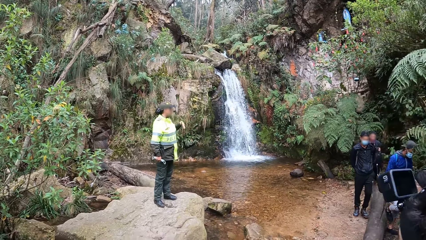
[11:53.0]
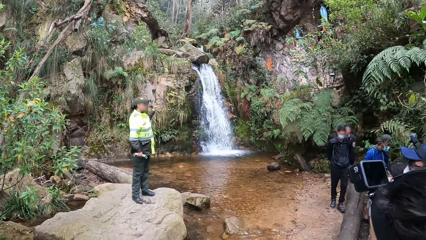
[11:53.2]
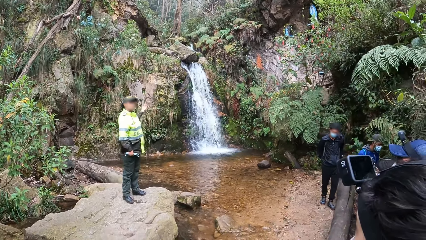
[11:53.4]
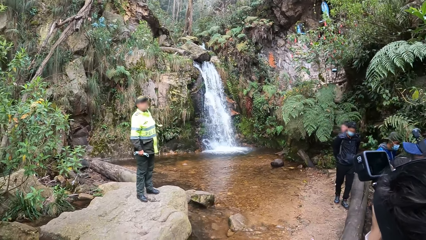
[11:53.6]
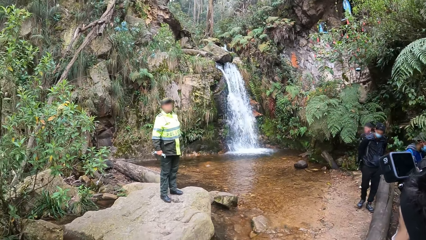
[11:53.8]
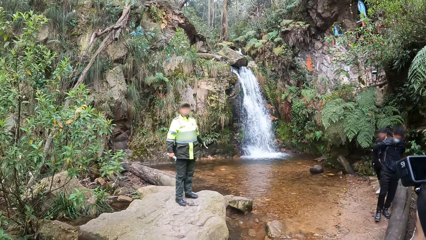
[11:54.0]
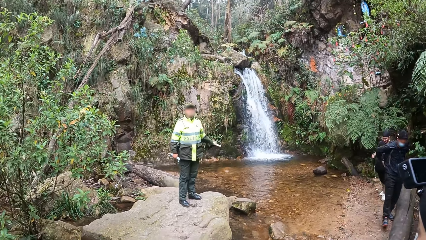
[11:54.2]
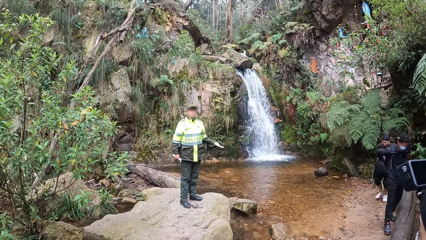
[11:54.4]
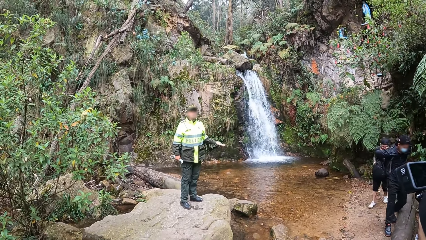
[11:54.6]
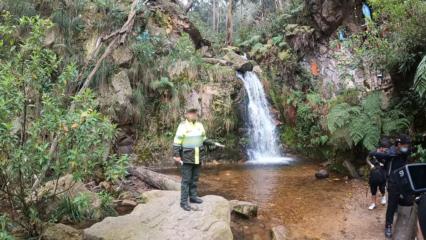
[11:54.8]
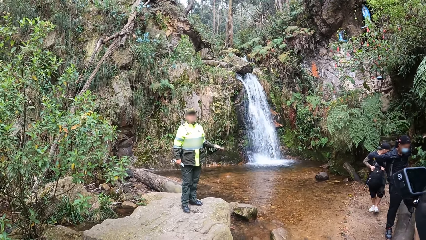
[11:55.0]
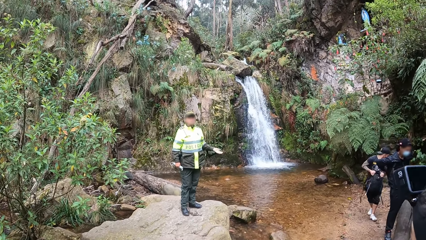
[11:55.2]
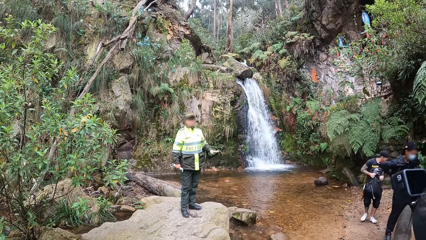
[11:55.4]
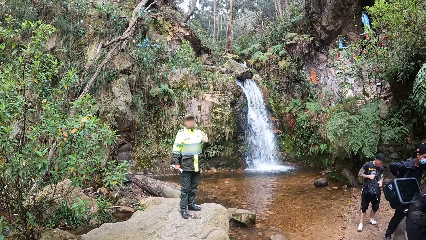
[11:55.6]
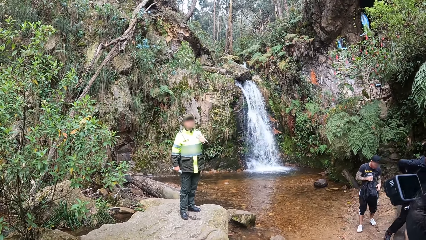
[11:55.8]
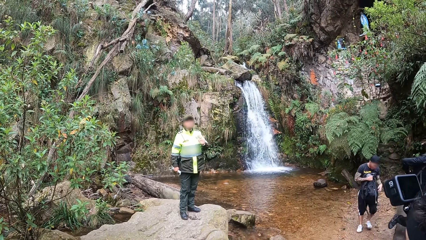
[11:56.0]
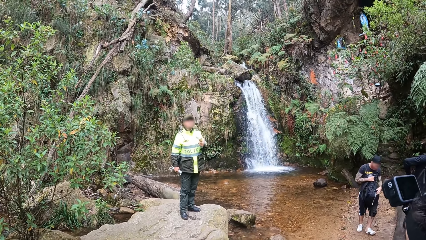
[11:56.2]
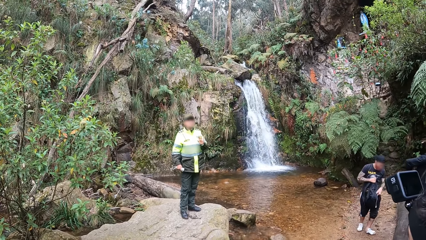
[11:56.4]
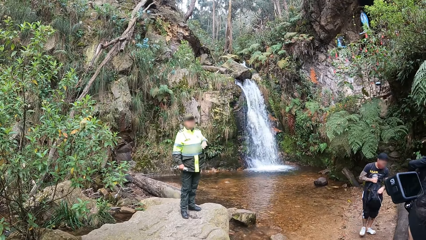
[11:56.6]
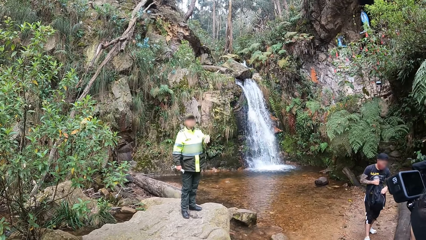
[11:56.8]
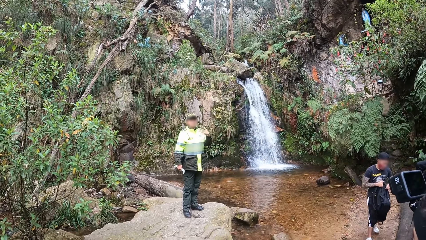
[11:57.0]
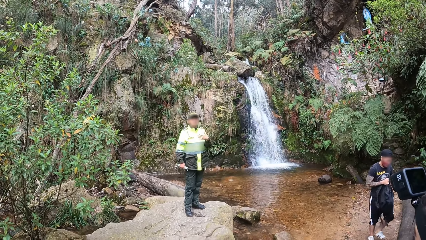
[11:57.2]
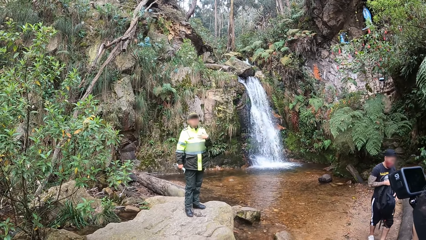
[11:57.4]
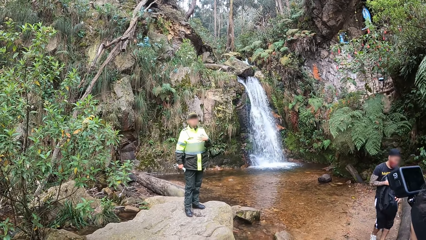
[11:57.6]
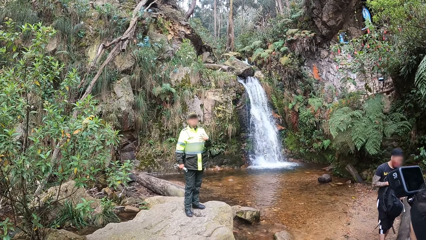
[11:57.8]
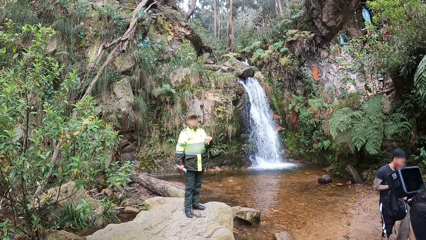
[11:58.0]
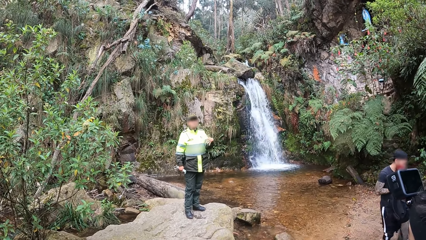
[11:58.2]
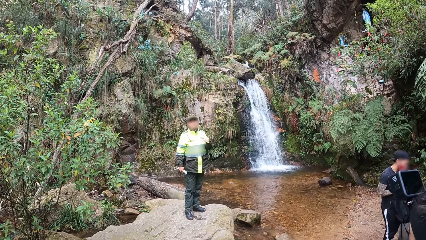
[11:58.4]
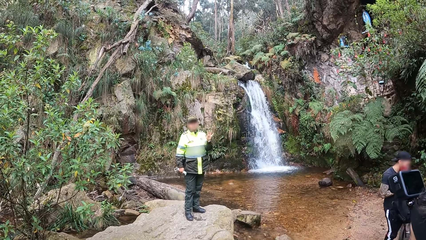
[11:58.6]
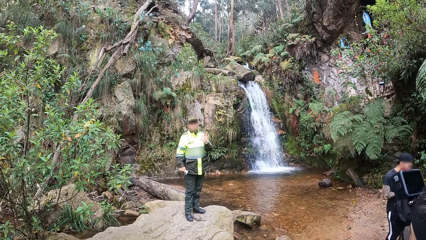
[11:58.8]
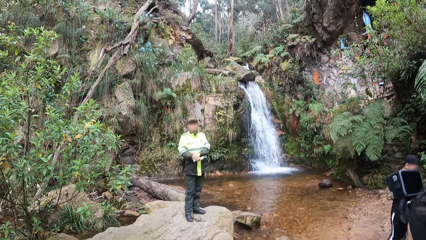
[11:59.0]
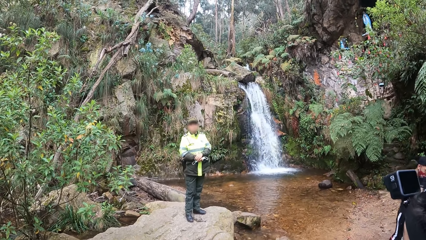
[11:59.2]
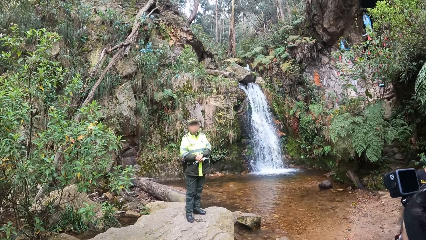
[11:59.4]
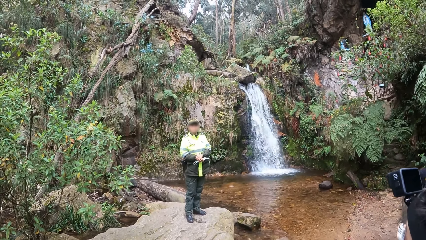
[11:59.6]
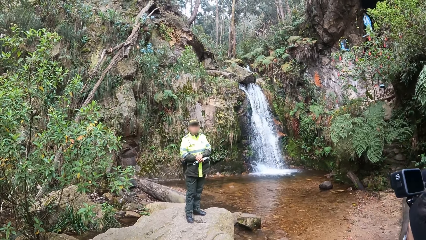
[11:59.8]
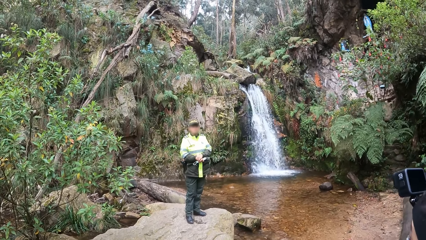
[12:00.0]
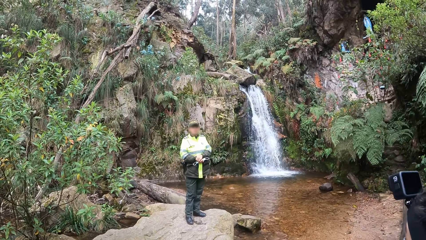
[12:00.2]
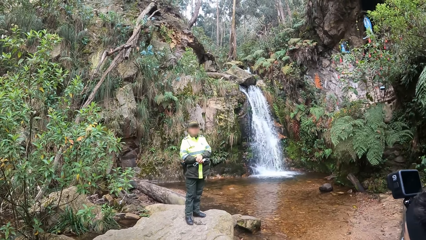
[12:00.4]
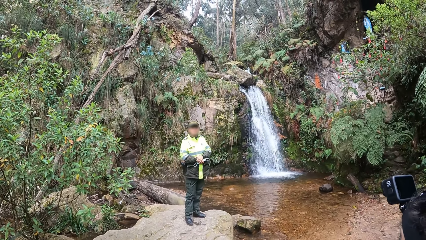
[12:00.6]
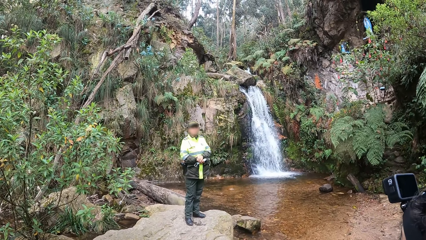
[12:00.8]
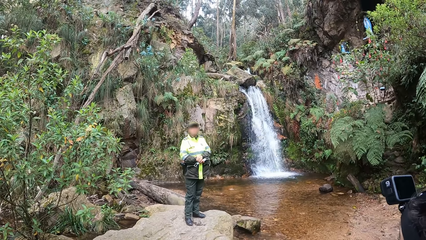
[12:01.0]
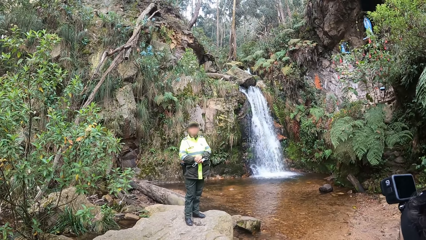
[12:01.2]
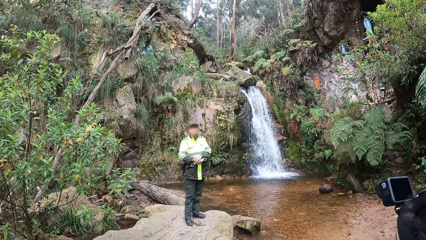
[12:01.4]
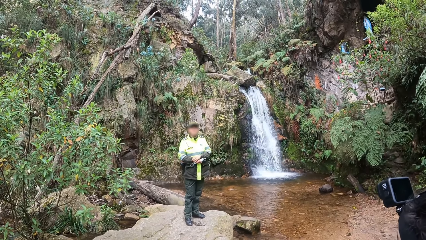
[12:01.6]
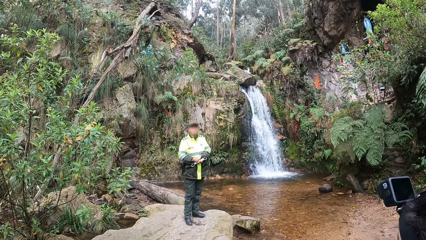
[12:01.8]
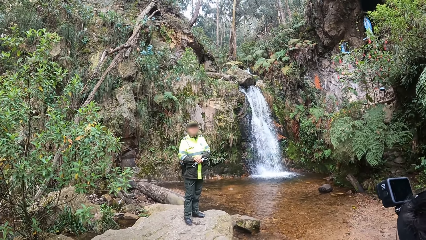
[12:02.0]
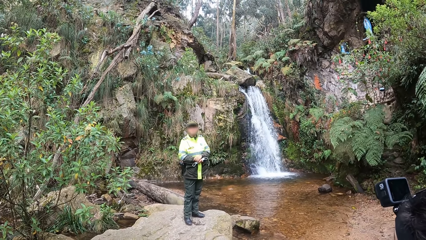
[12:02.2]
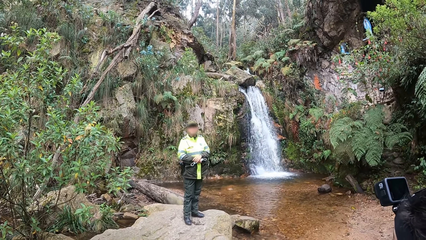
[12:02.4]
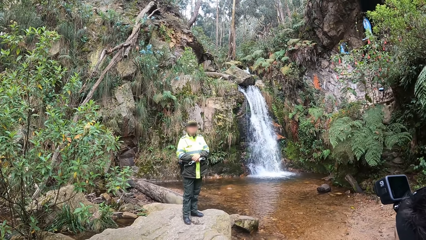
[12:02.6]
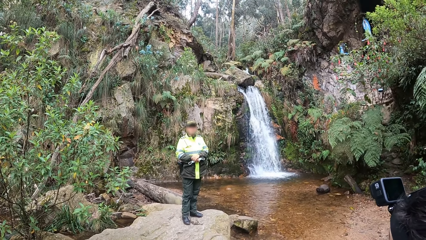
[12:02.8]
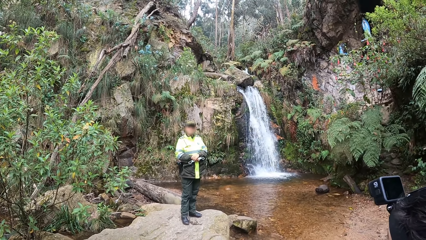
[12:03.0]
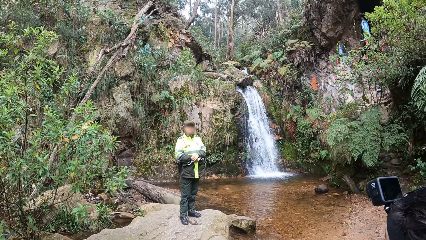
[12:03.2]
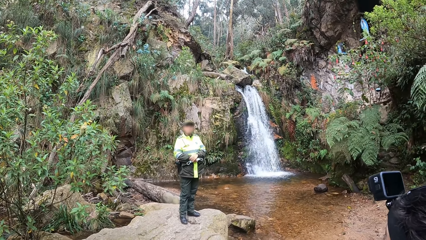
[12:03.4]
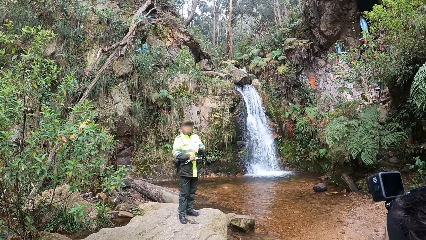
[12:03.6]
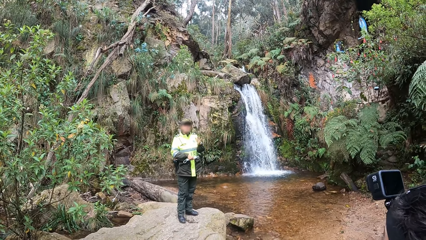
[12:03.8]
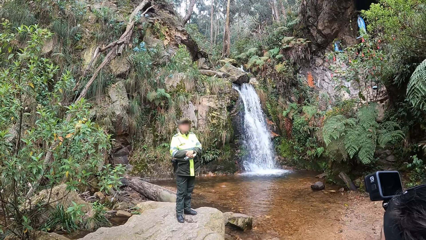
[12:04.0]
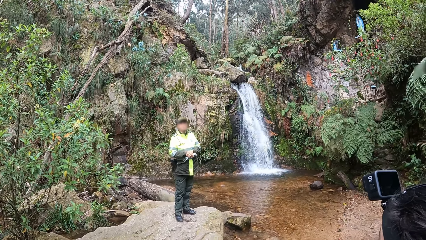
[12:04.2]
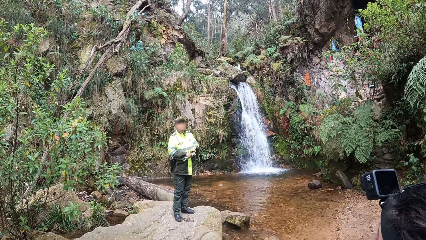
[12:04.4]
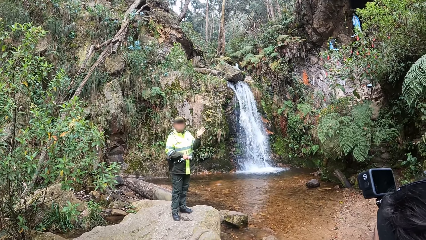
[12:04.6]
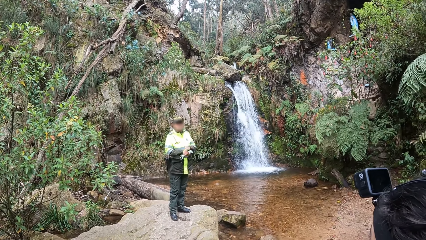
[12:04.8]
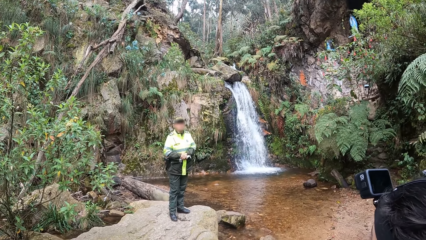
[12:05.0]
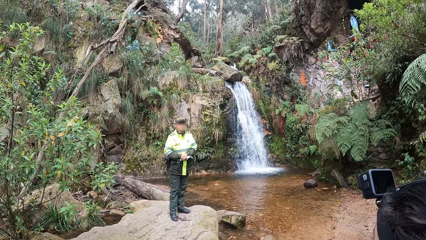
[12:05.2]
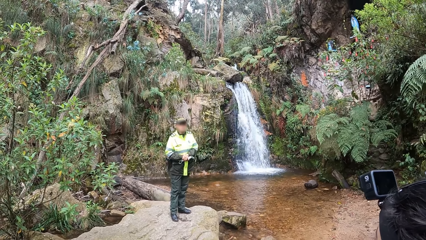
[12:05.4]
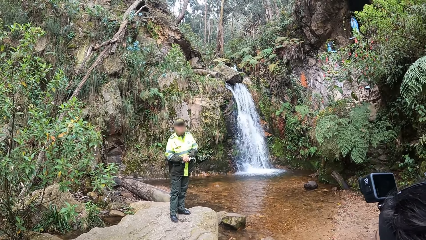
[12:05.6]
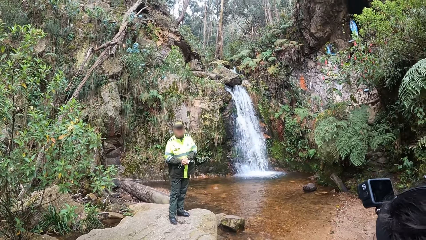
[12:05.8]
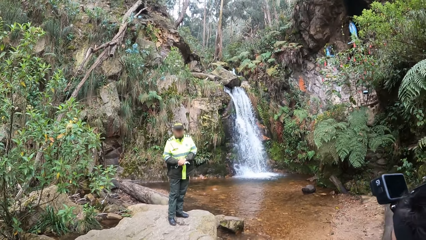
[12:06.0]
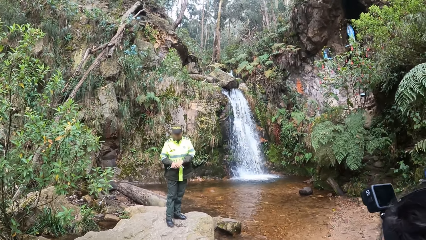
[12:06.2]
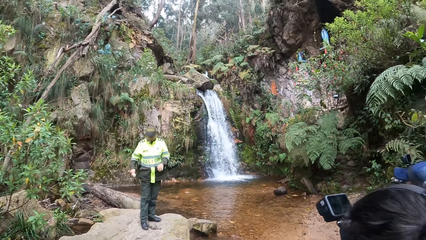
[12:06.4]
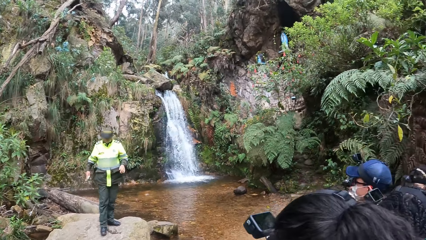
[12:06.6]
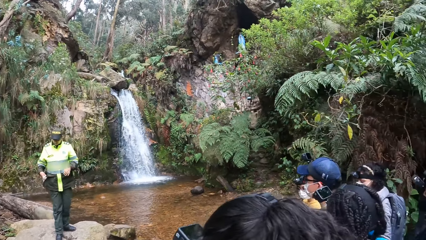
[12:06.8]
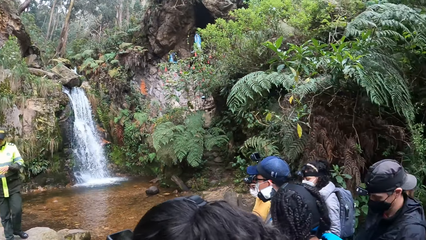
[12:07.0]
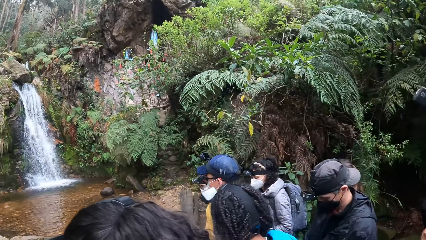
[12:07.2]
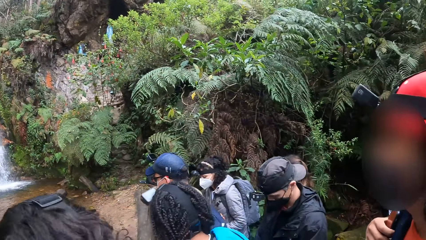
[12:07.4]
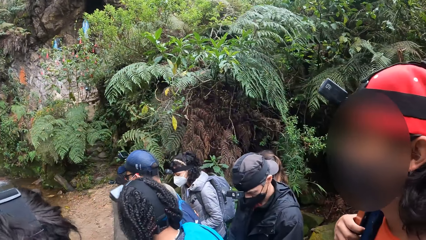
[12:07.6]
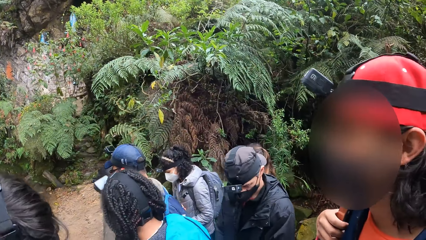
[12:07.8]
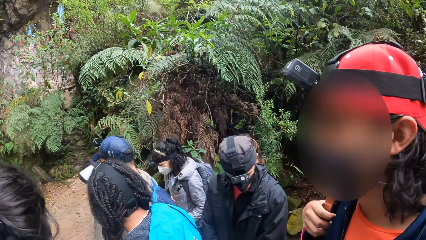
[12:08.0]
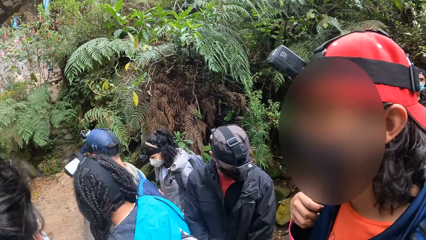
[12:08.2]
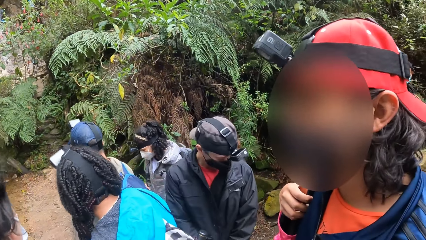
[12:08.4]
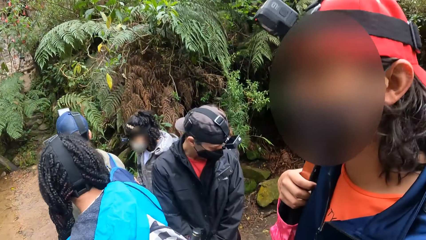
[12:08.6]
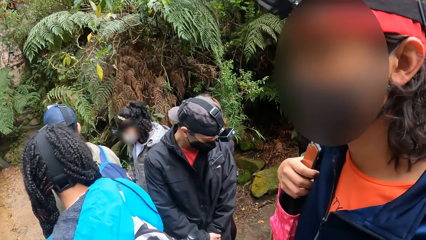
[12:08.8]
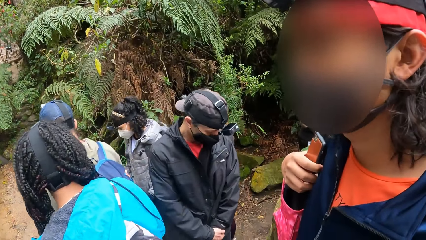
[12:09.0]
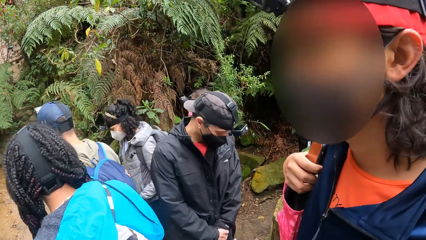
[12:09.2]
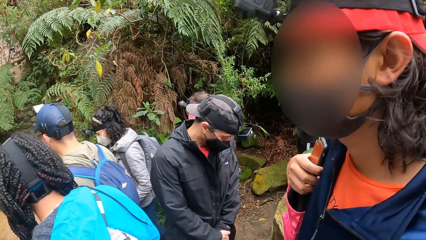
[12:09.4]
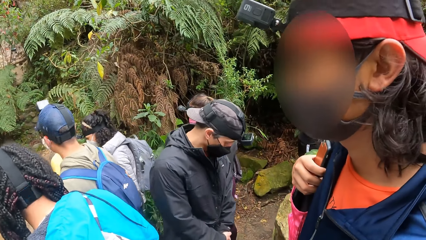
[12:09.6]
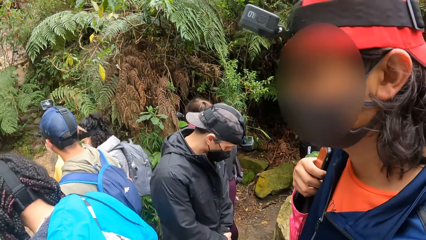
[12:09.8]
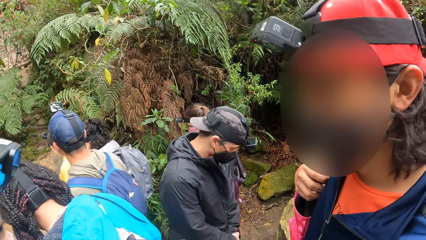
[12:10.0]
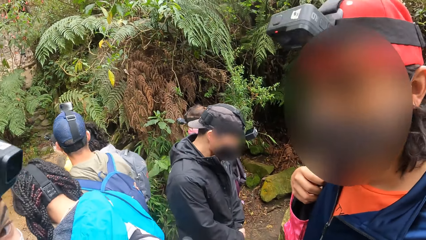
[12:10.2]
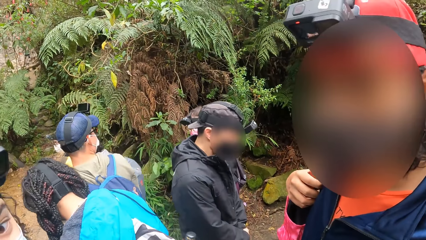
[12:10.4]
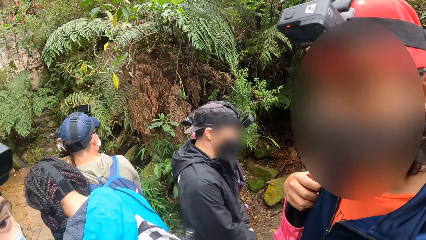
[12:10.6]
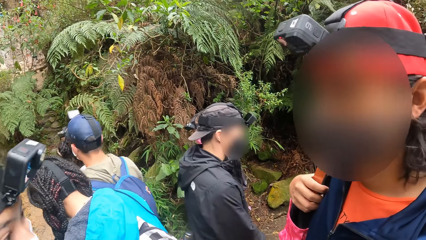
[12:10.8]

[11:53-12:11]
A lady points at a waterfall. The lady interacts with the camera wearer. The camera wearer looks around the waterfall. The lady interacts with the camera wearer. A man interacts with the camera wearer.
